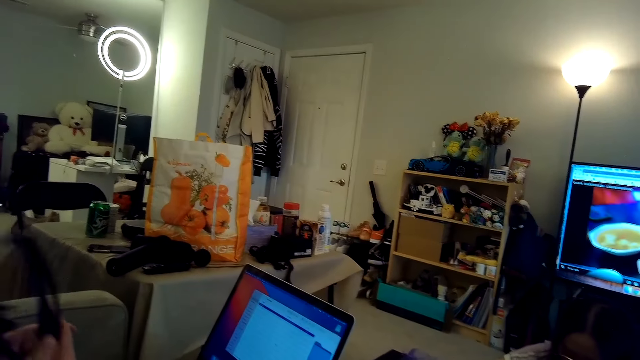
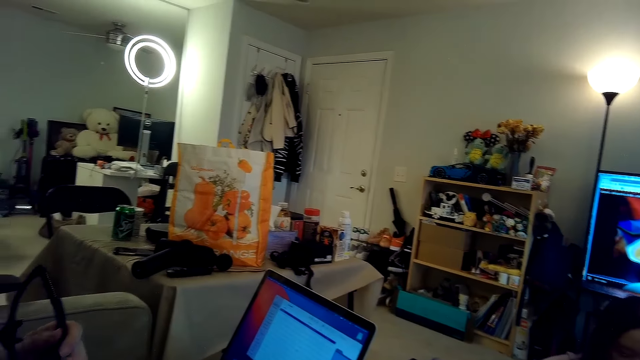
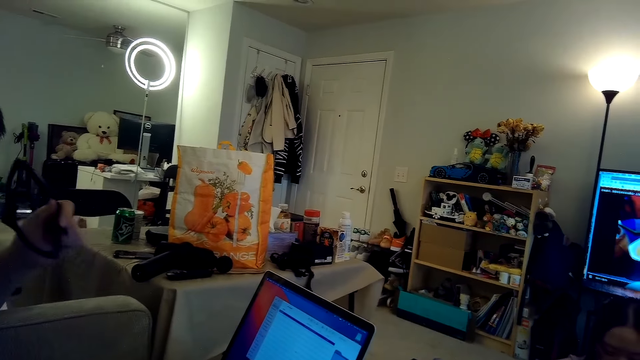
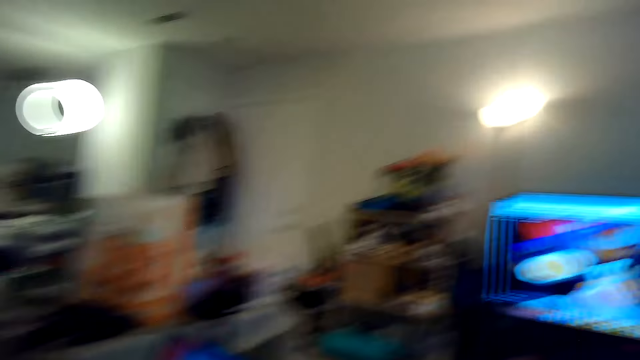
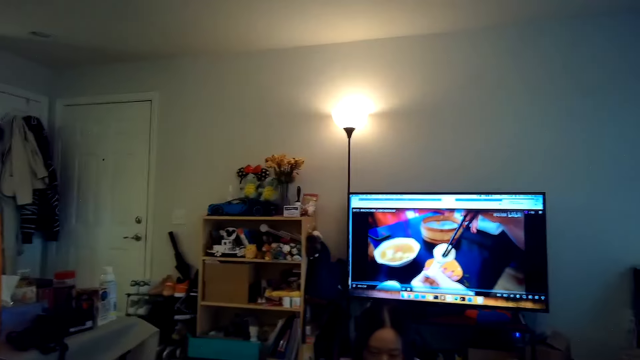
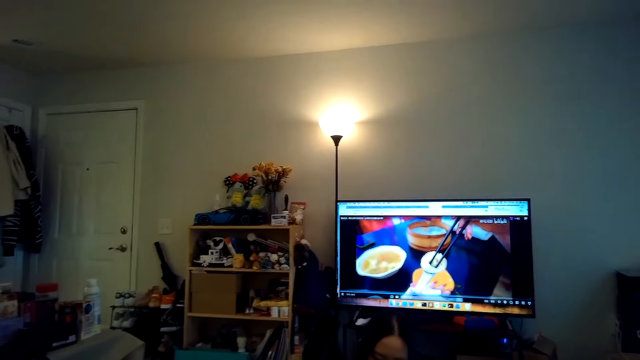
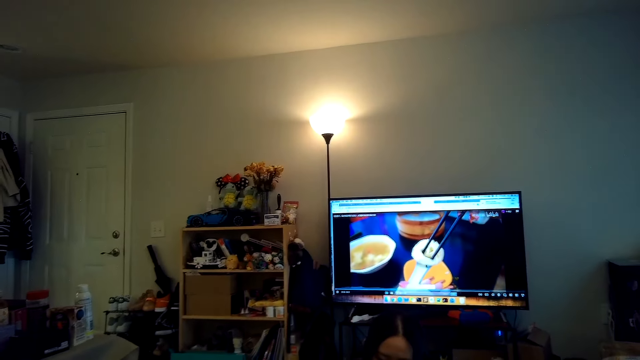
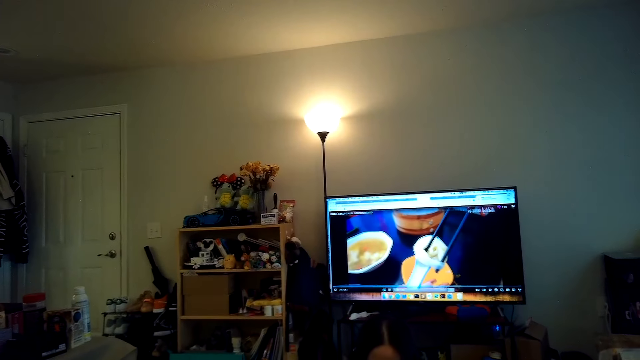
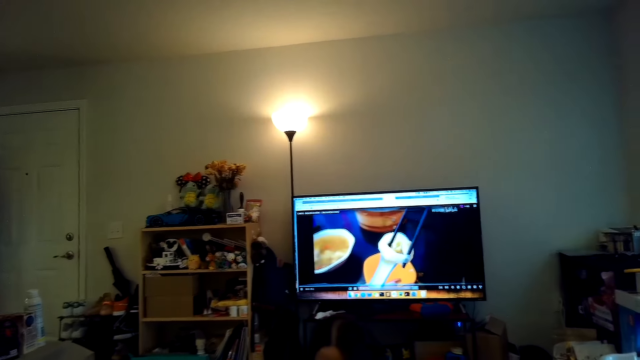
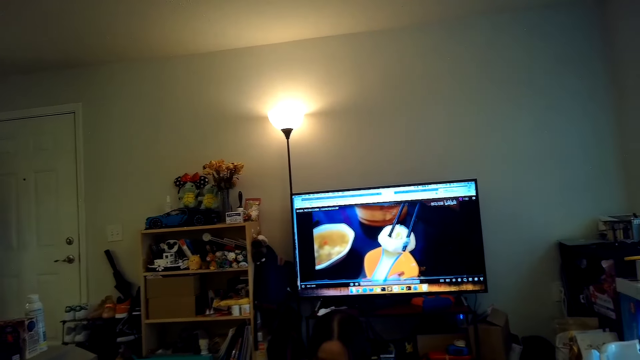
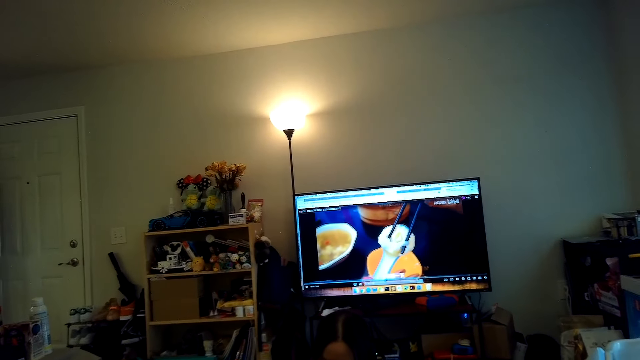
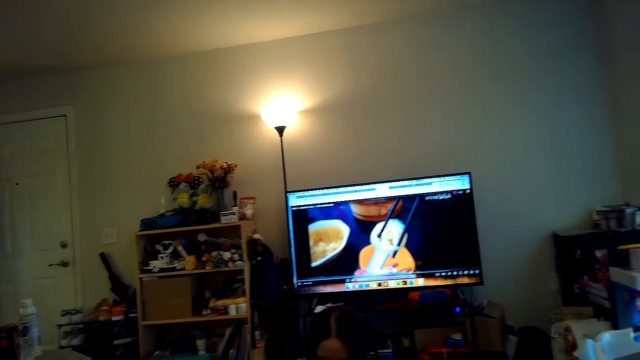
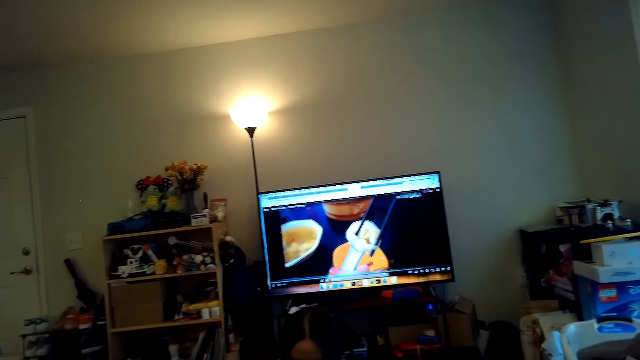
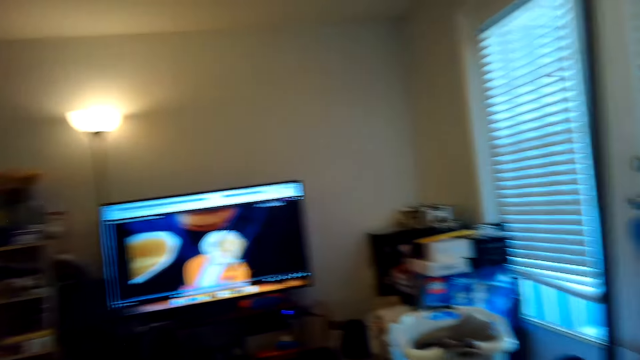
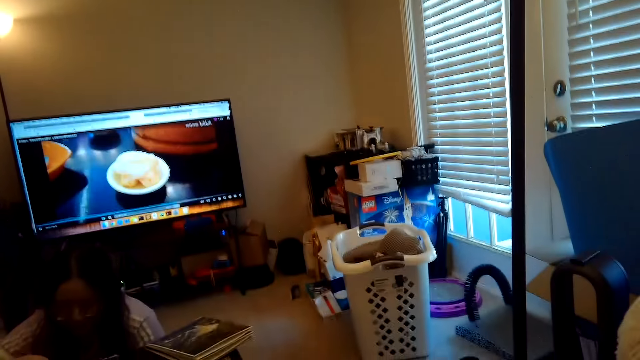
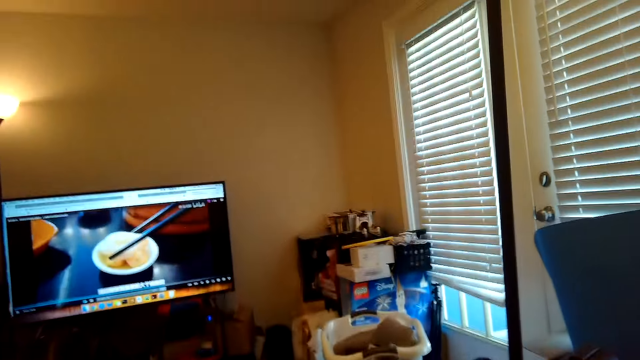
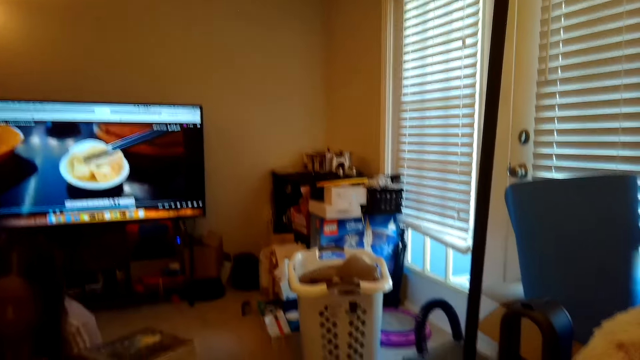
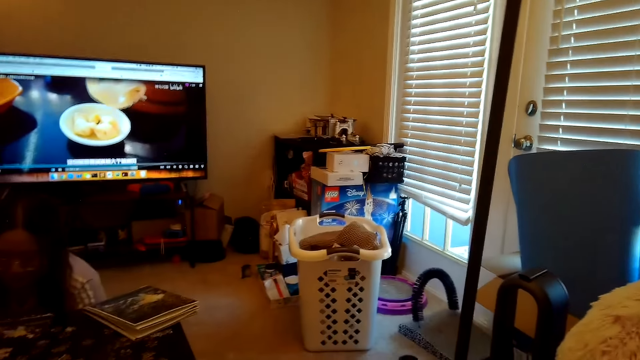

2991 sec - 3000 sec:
The camera wearer talks. They look at the television.

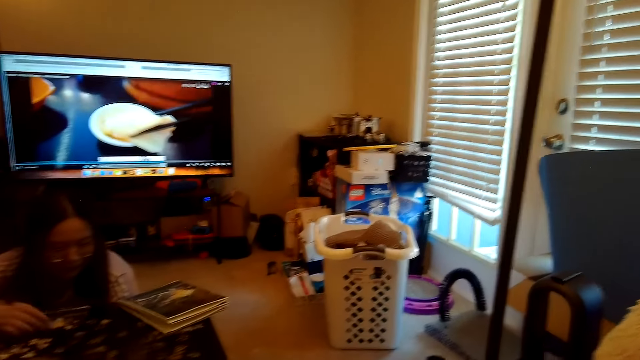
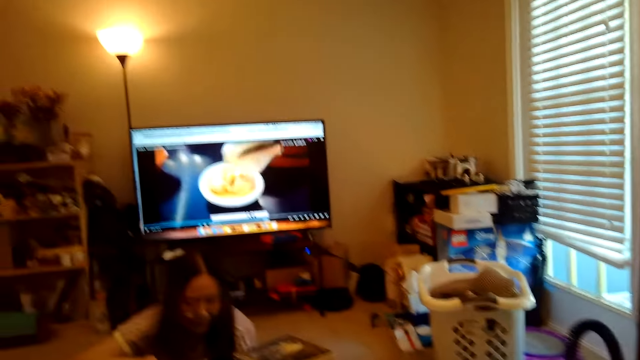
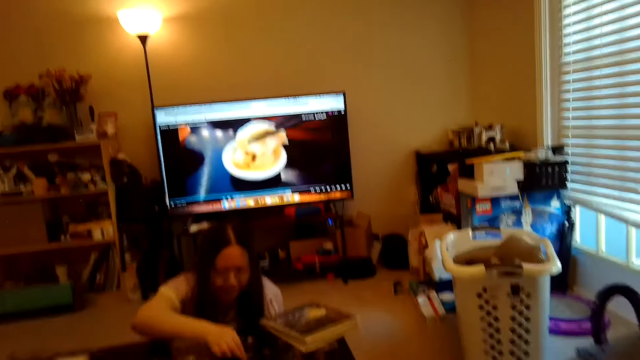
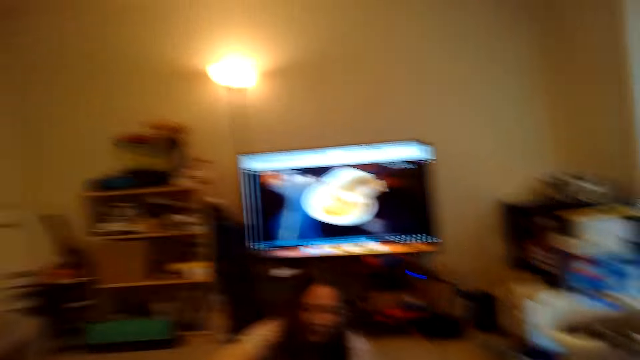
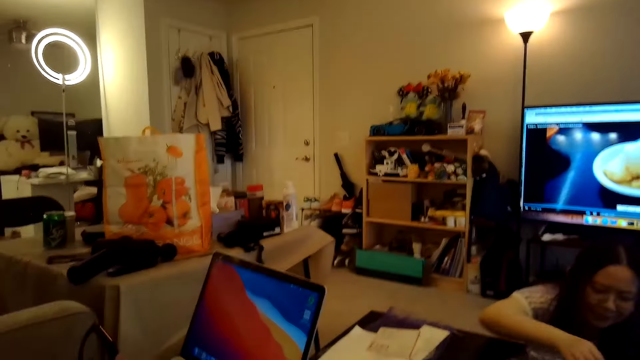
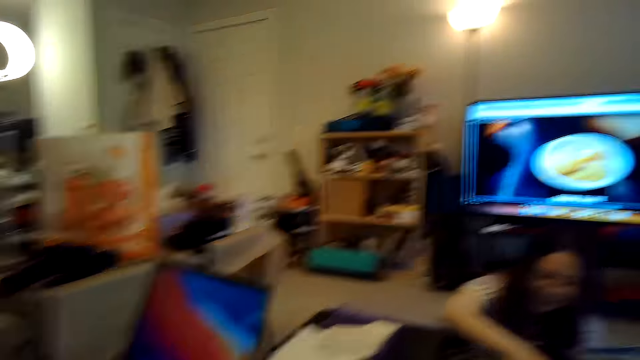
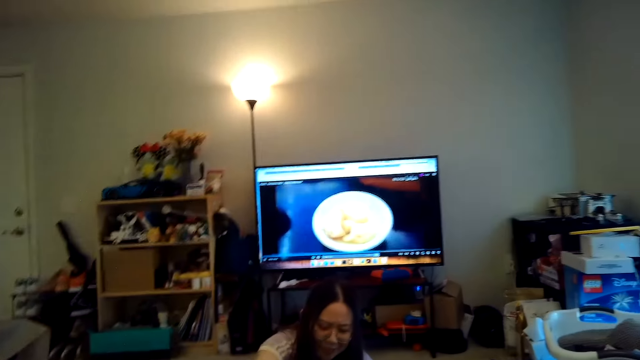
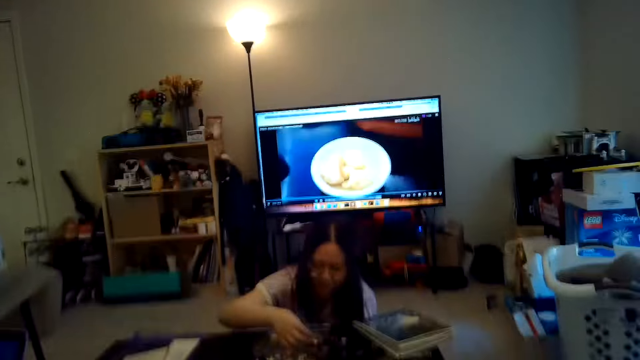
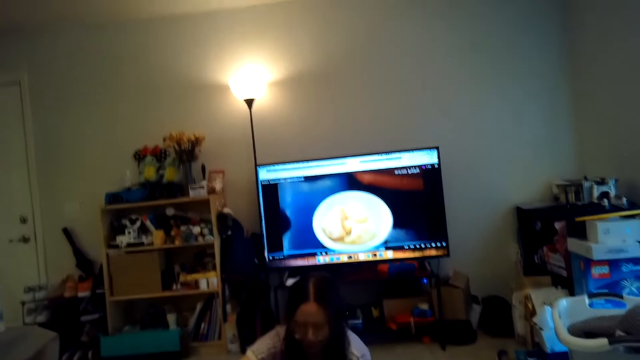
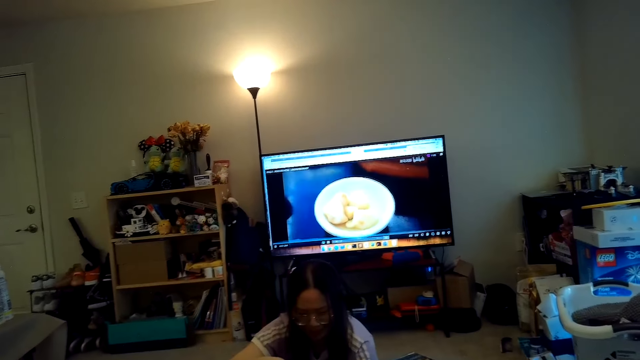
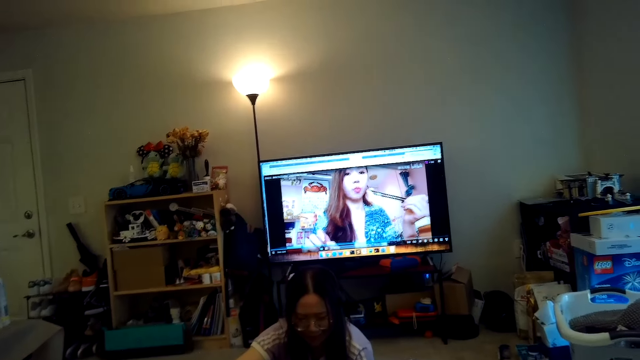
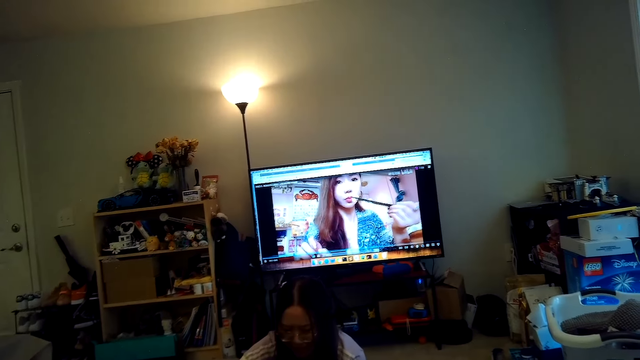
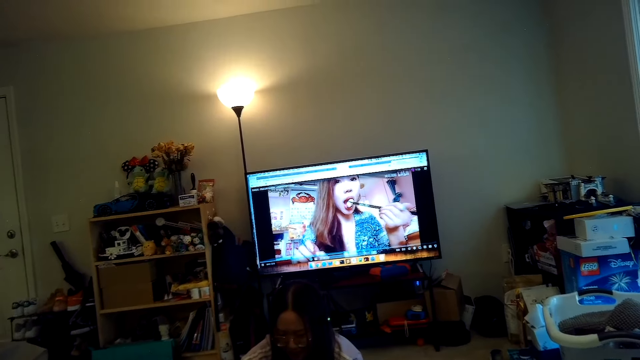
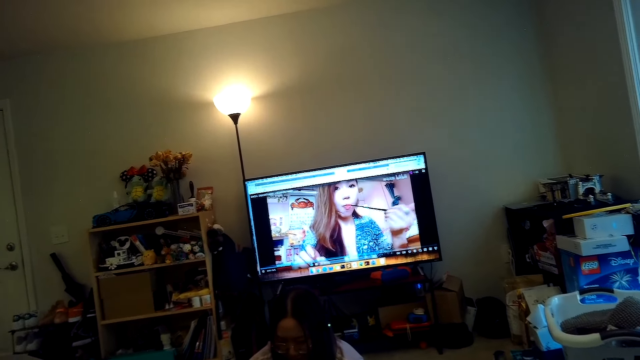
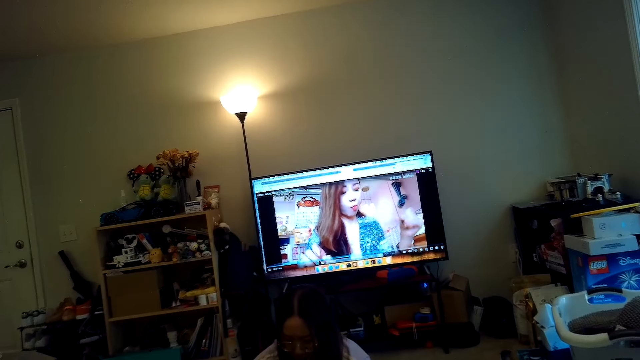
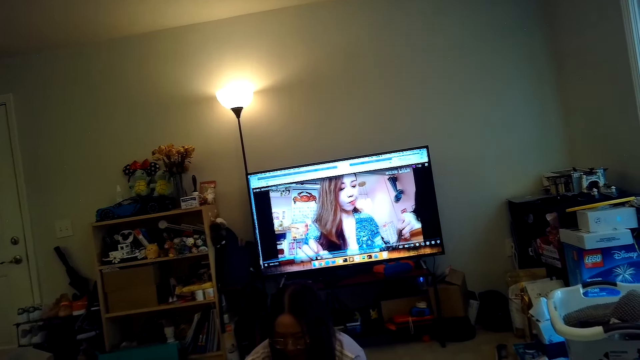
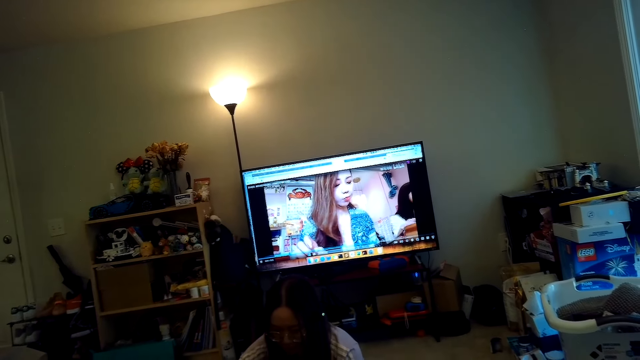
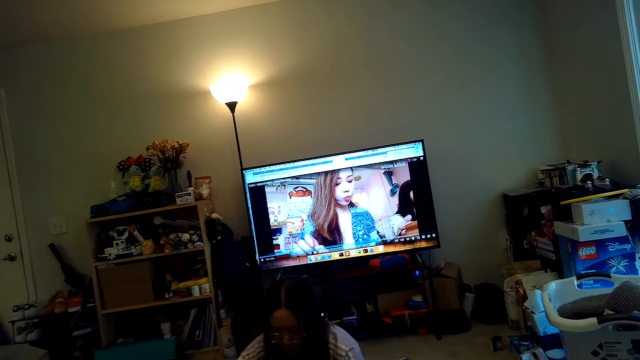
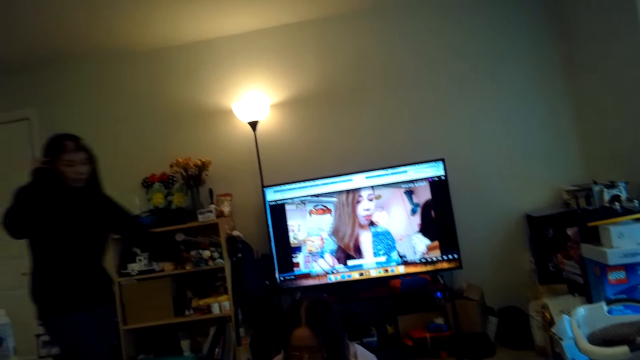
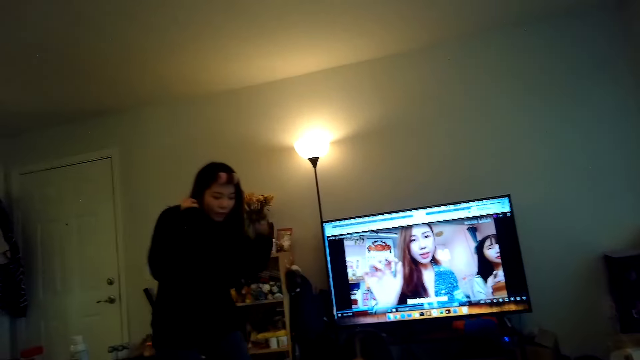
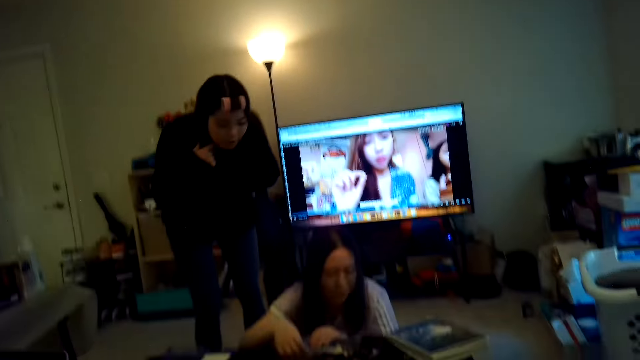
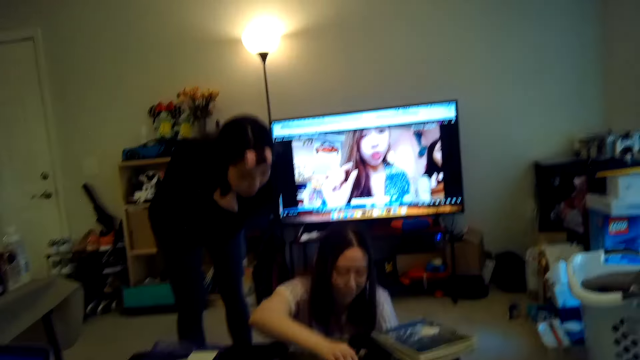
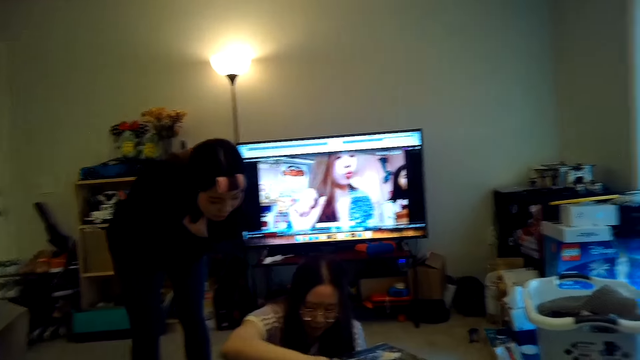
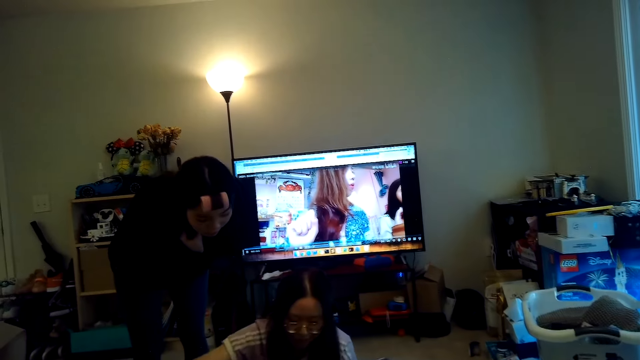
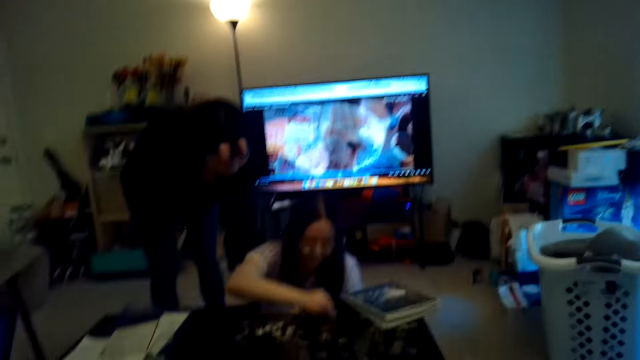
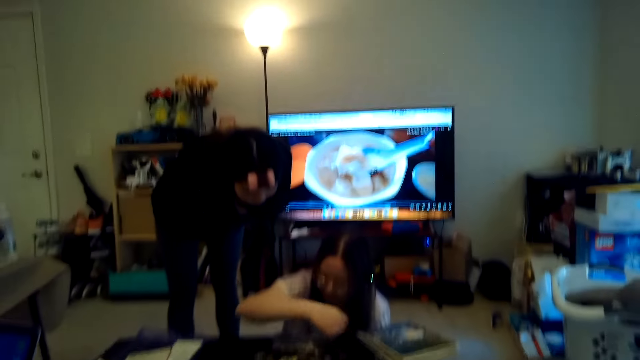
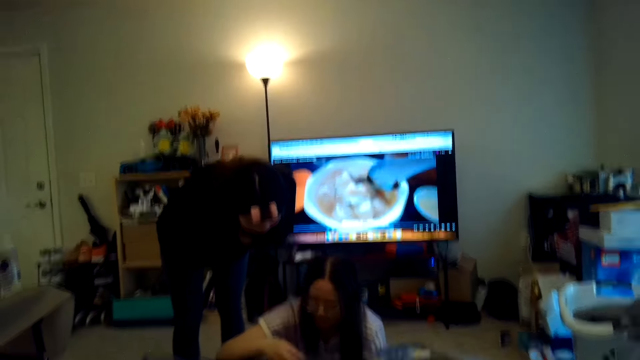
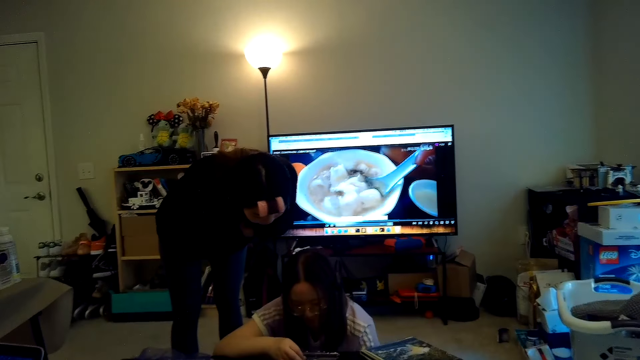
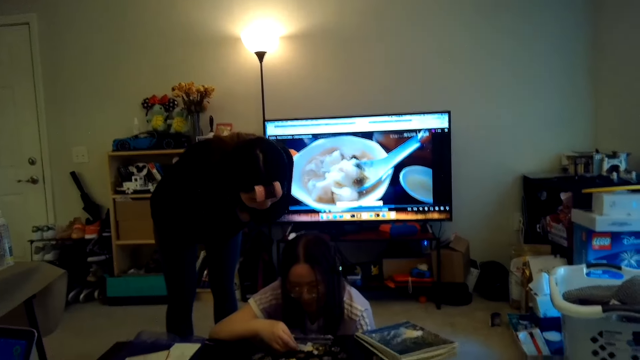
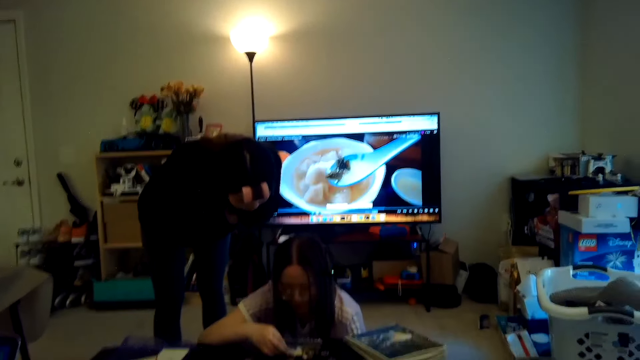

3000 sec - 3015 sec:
The camera wearer looks around. They talk. A person walks on the floor. The person dialogues with another person.
